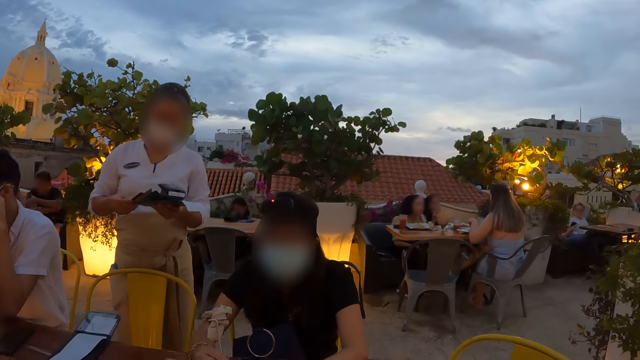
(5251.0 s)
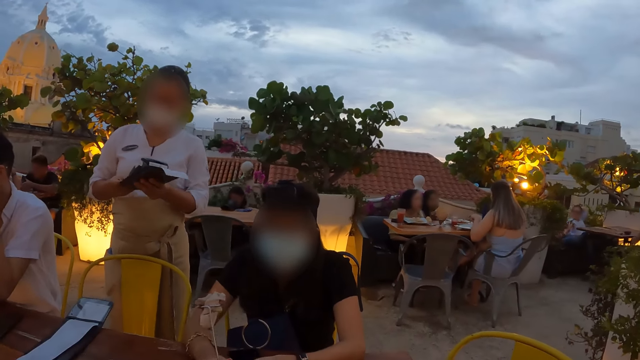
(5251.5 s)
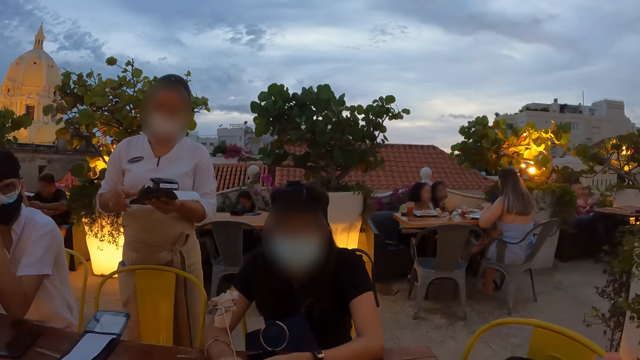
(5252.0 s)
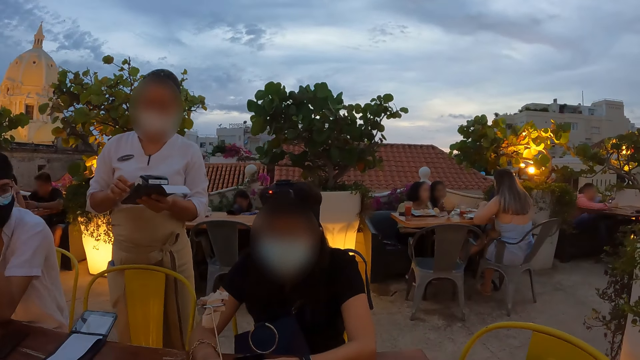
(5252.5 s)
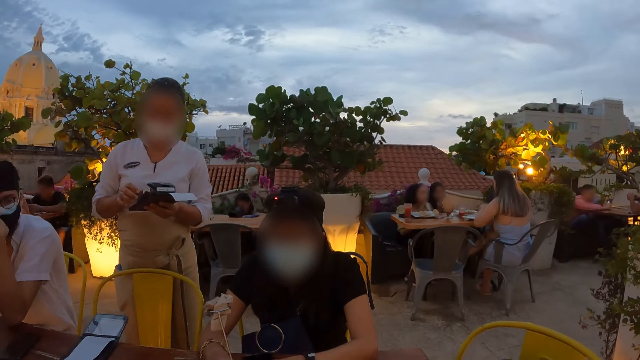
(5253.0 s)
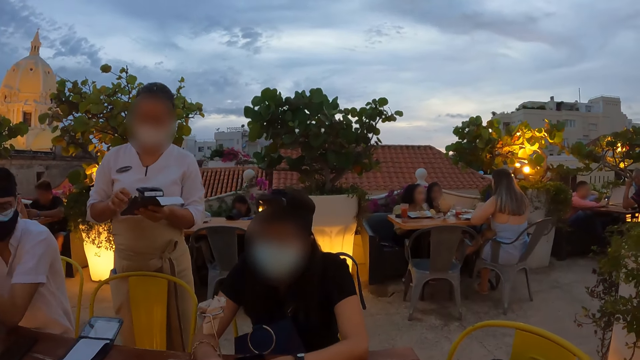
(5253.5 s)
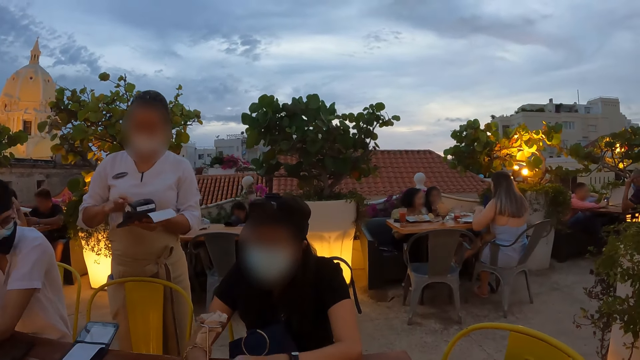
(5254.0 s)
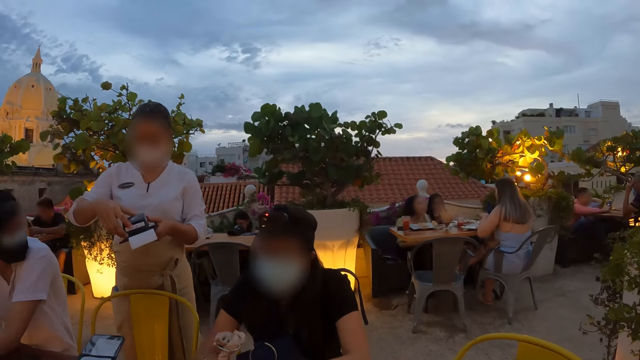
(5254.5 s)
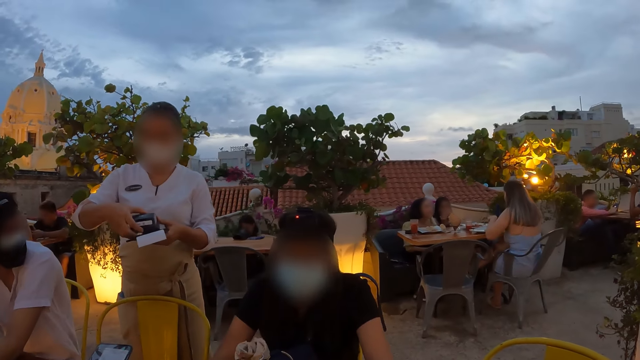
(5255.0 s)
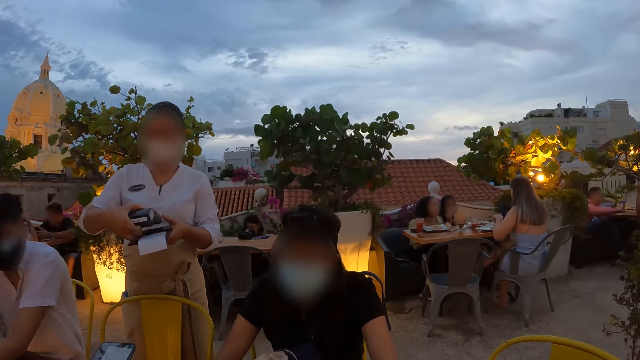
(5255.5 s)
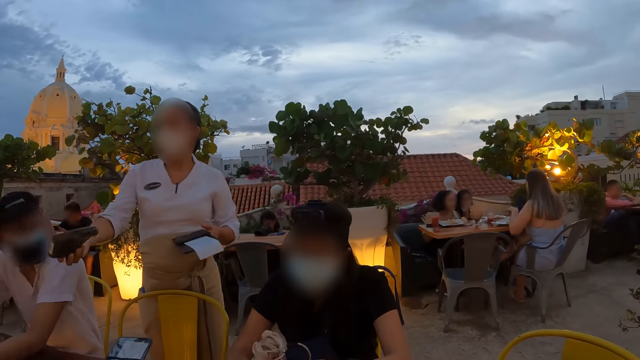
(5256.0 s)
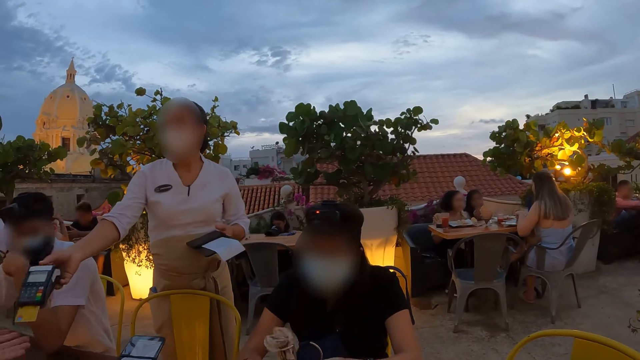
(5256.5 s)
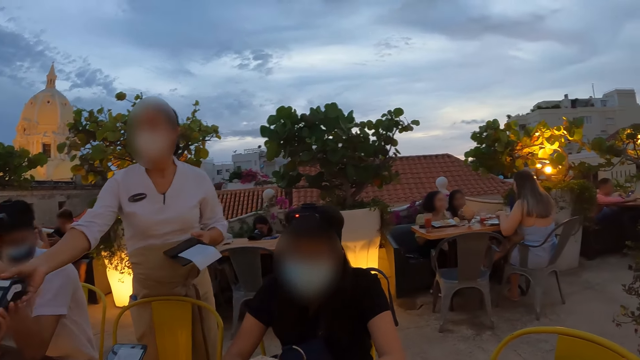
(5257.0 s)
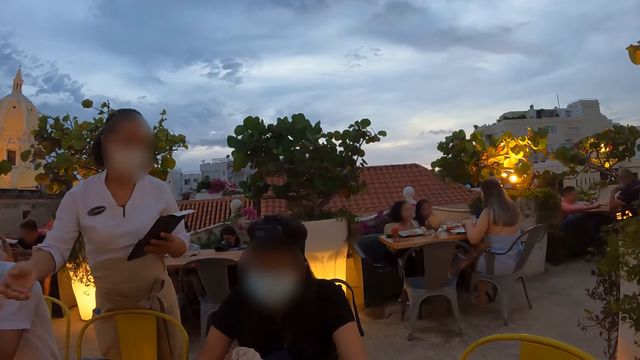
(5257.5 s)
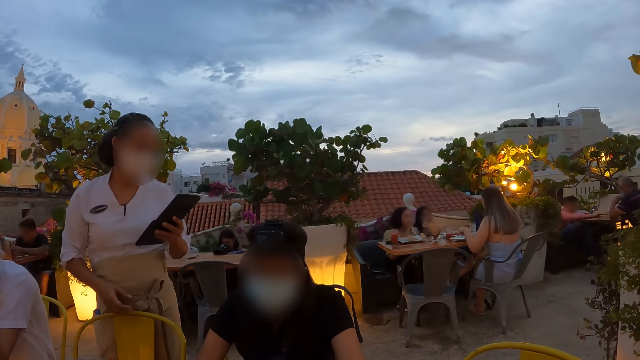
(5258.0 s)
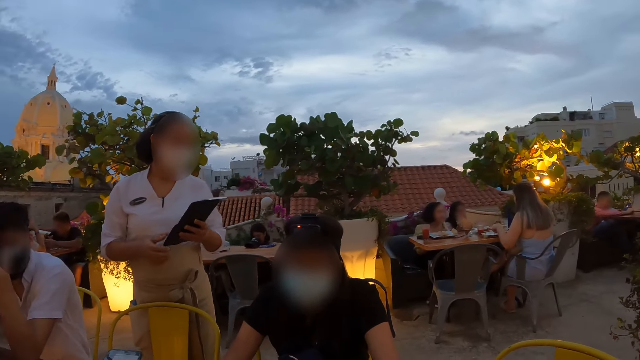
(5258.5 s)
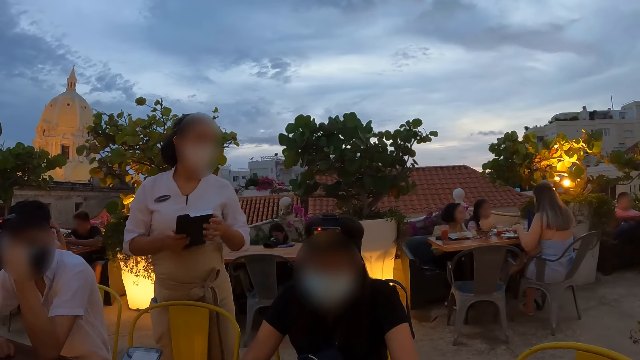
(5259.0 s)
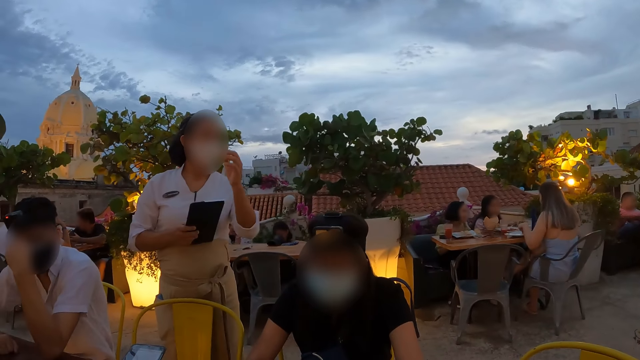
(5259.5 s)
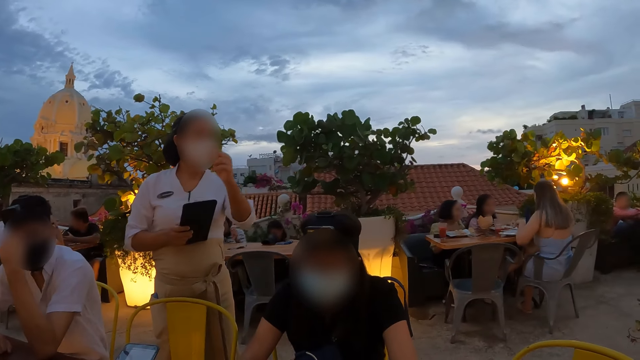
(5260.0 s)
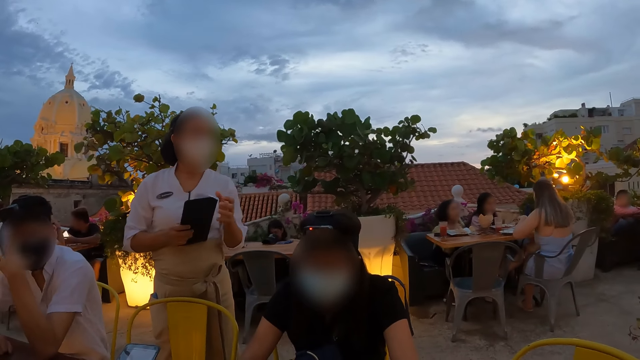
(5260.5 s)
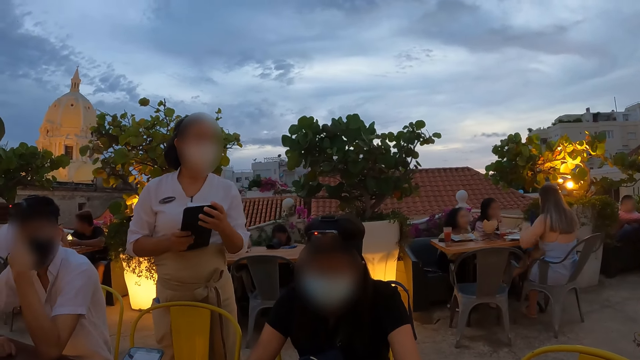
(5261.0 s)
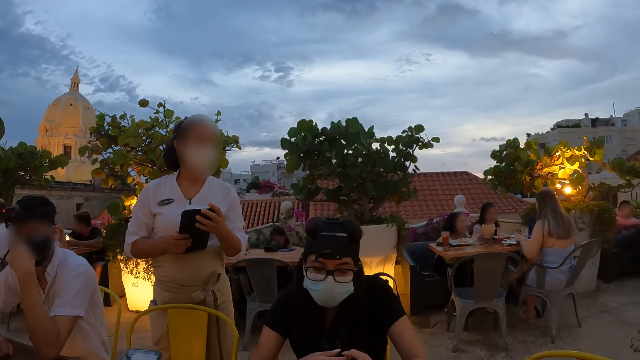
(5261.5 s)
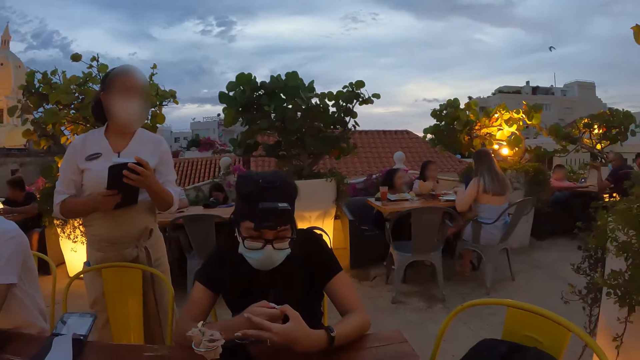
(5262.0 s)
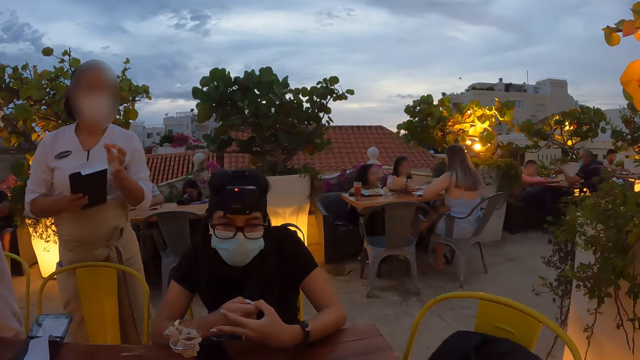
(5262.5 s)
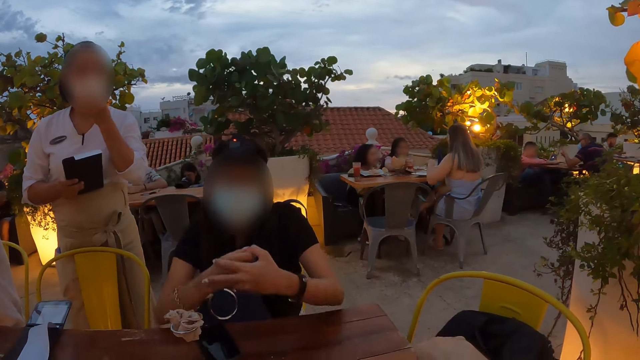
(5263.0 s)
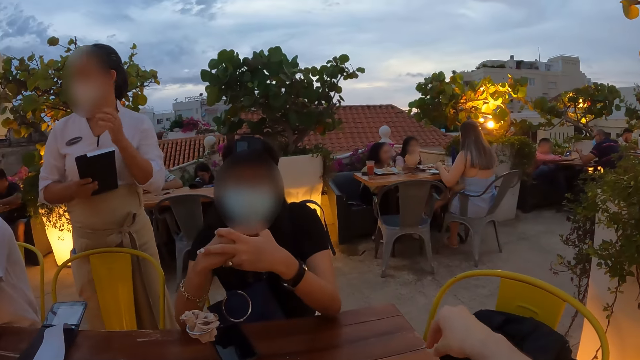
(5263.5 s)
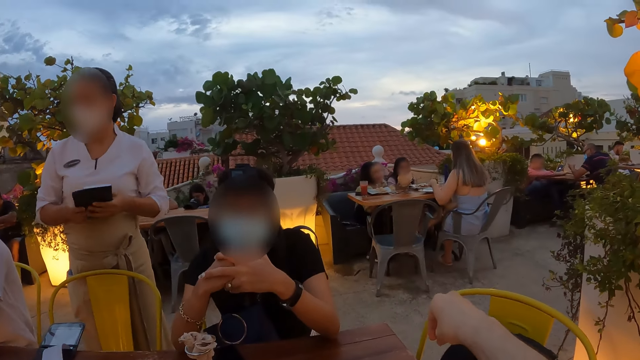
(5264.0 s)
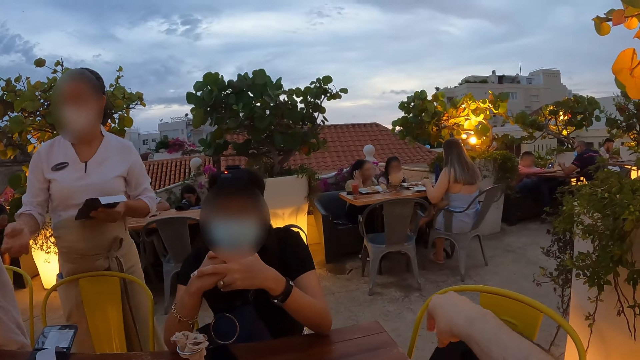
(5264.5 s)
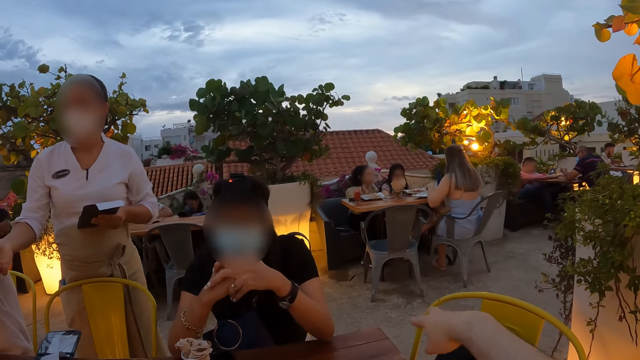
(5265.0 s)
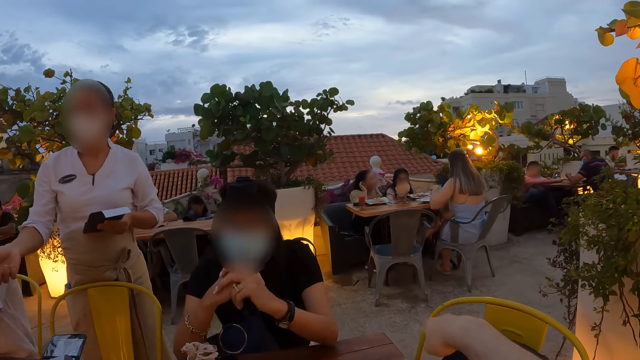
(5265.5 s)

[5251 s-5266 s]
The waitress places the credit card in the bill holder in her left hand with her right hand. The woman plays with the flower with both hands. The waitress operates the POS system with her right hand. The waitress picks up the POS system from her left hand with her right hand. The waitress gives the other woman the POS system with her right hand. The waitress passes the bill holder from her left hand to her right hand. The waitress holds the bill holder with both hands. The waitress adjusts a face mask with her left hand. The waitress holds the bill holder with both hands.

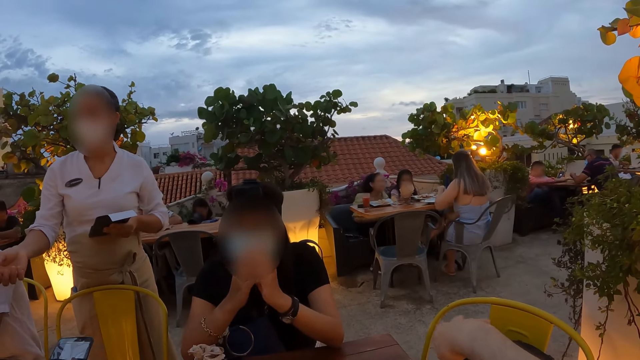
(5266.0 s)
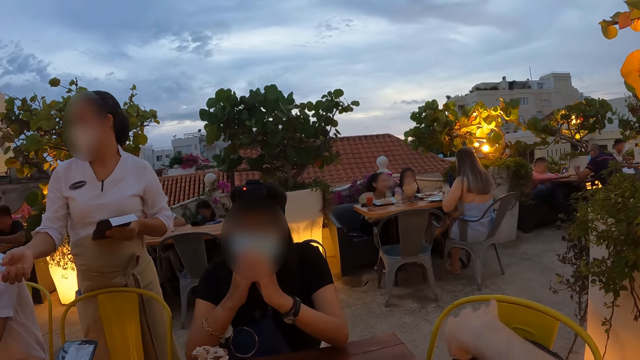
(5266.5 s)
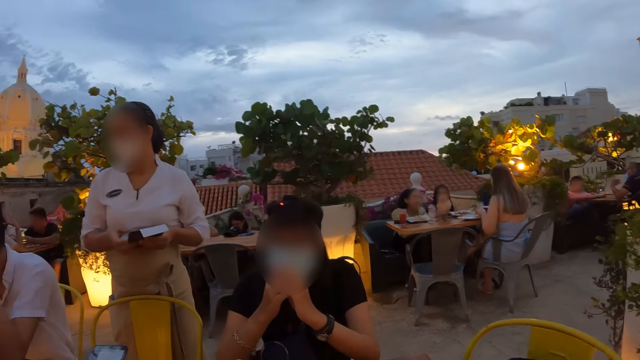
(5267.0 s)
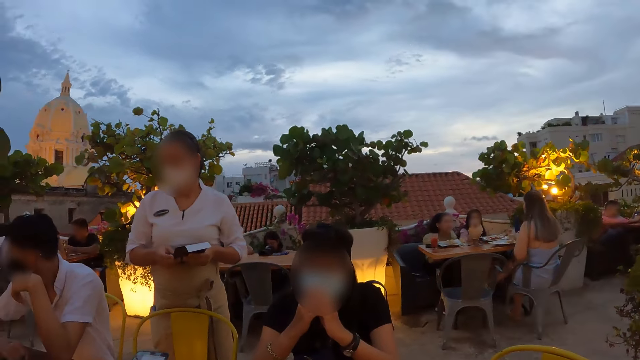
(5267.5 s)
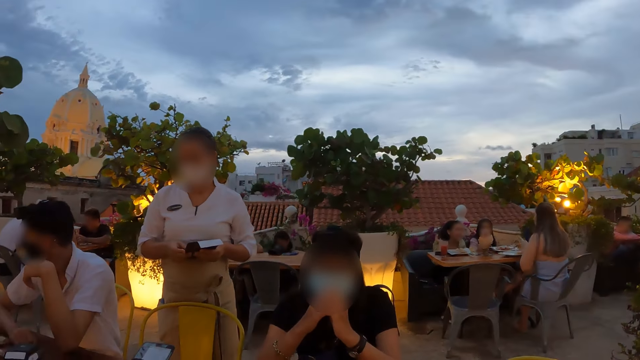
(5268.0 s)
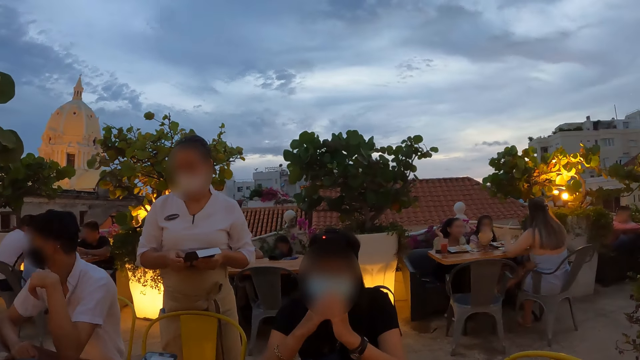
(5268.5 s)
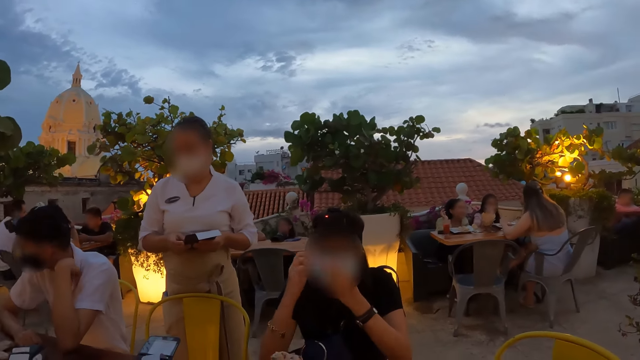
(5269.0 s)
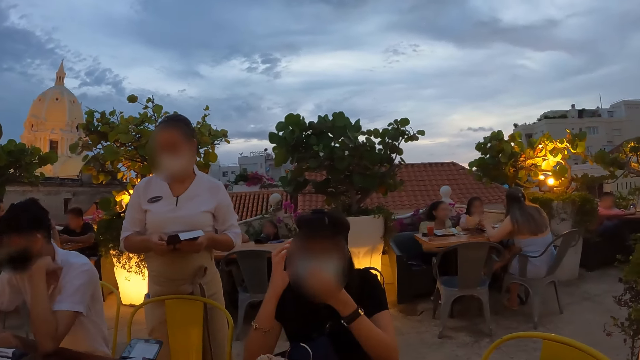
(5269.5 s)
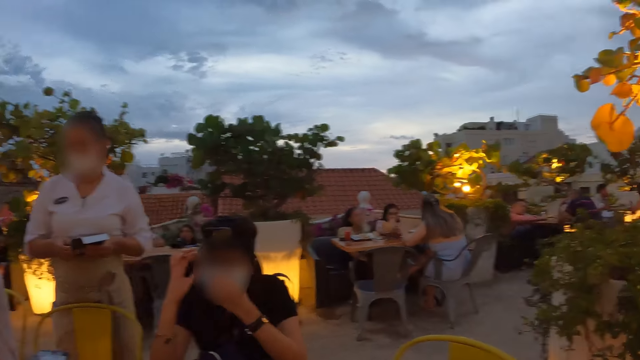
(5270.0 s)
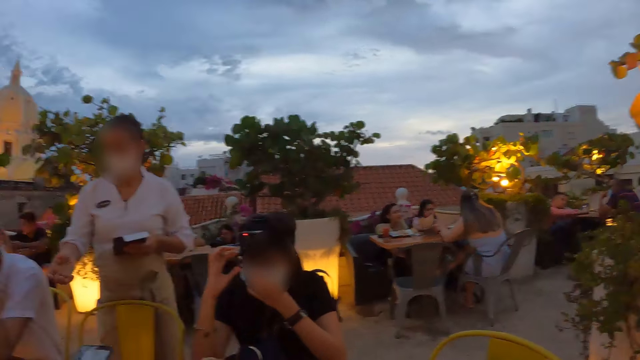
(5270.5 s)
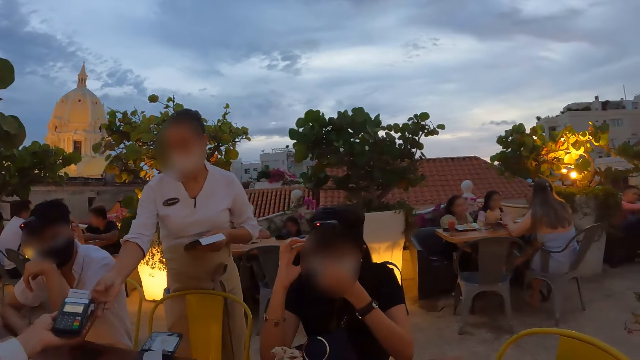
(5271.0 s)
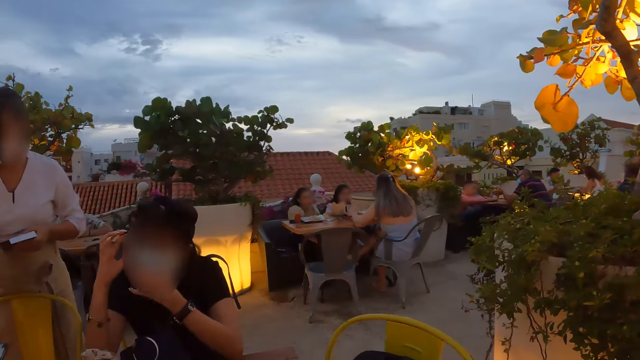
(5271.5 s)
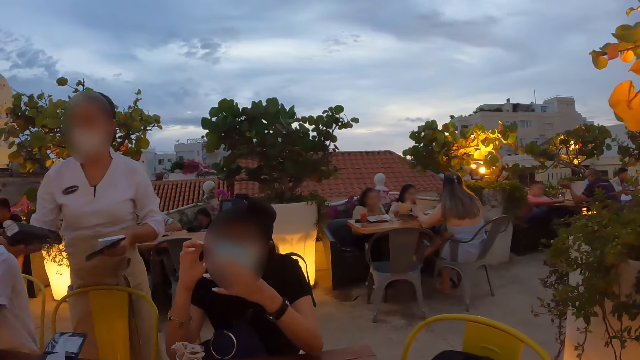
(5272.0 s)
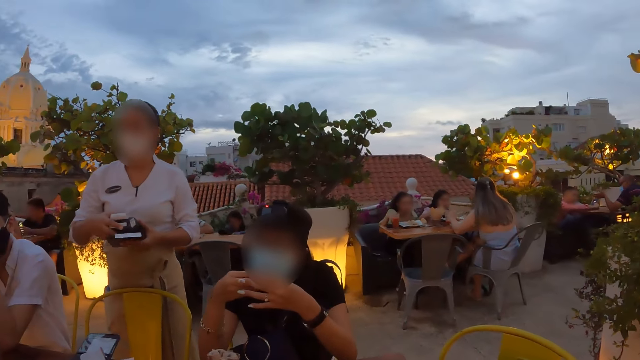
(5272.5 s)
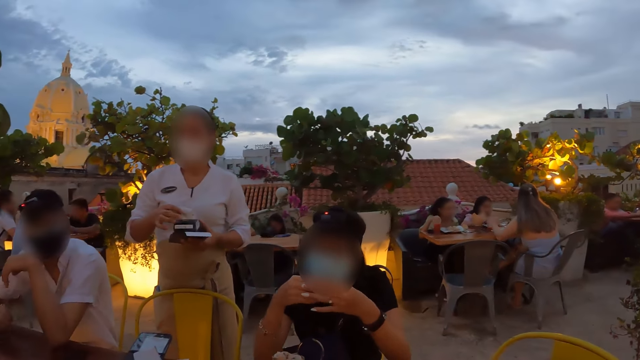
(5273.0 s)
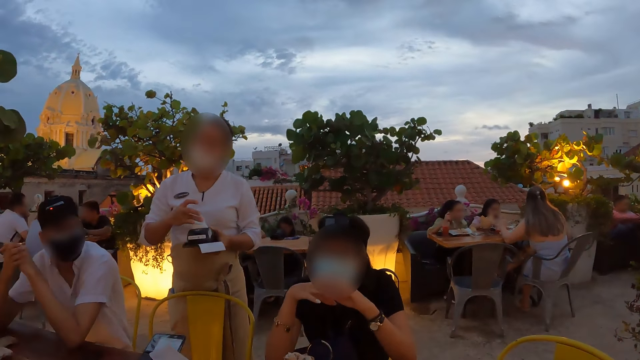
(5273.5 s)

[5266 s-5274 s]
The woman adjusts the face mask with her left hand. The waitress takes the POS system from another woman with her right hand. She places the POS system in her left hand with her right hand.
